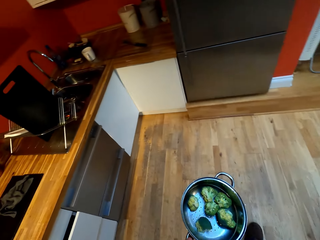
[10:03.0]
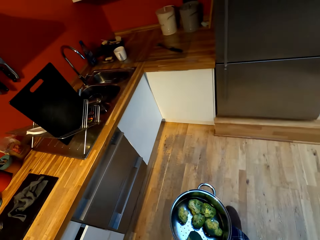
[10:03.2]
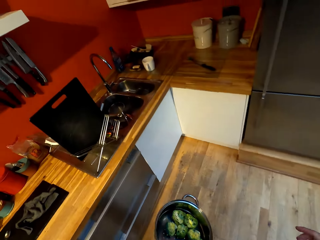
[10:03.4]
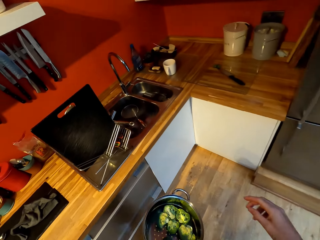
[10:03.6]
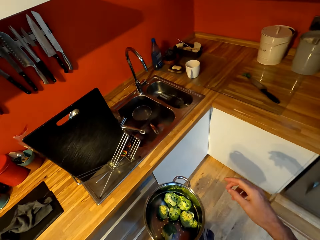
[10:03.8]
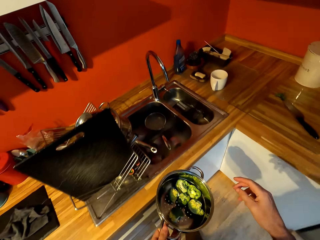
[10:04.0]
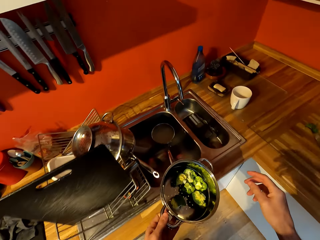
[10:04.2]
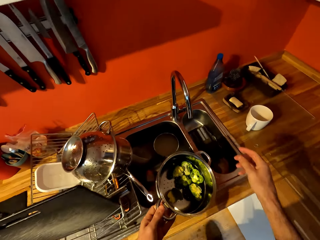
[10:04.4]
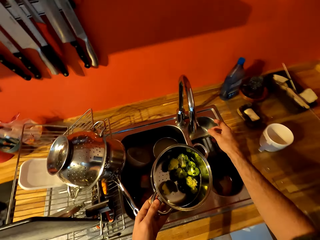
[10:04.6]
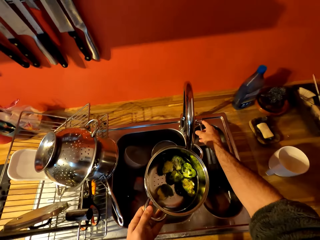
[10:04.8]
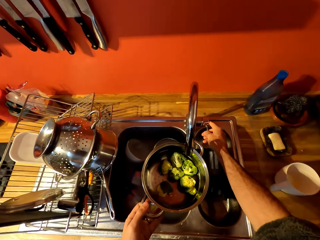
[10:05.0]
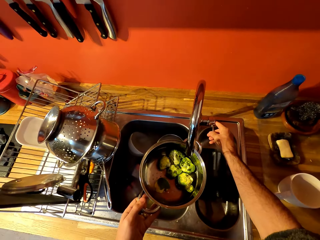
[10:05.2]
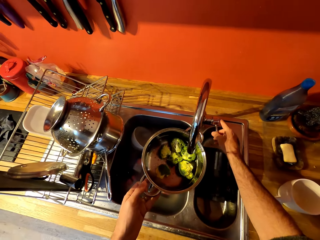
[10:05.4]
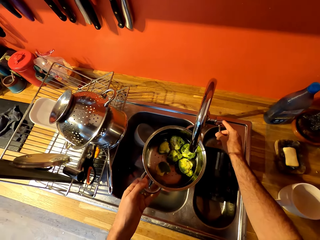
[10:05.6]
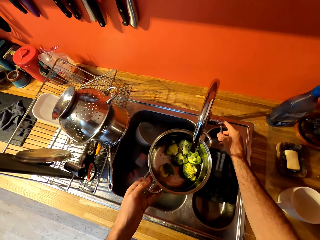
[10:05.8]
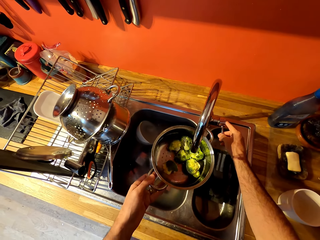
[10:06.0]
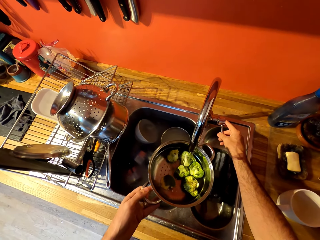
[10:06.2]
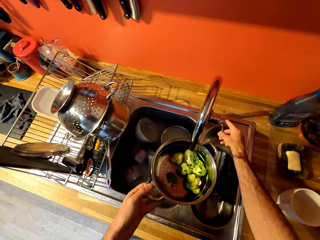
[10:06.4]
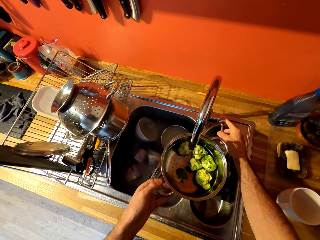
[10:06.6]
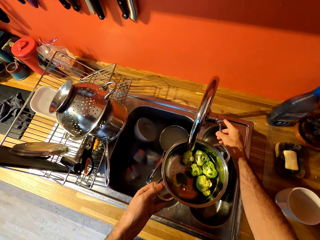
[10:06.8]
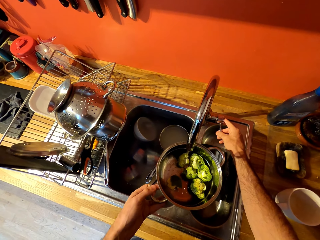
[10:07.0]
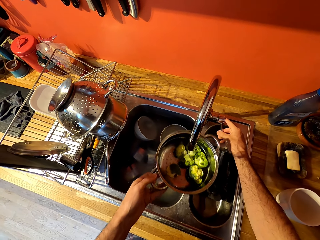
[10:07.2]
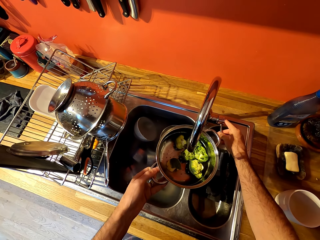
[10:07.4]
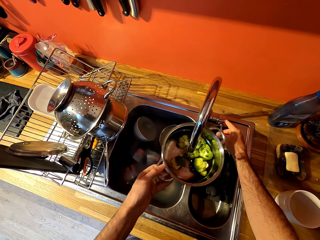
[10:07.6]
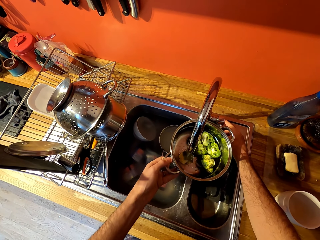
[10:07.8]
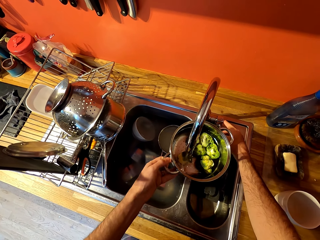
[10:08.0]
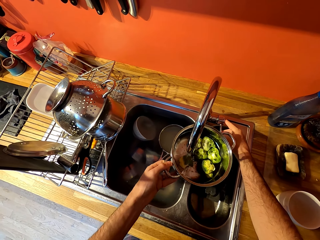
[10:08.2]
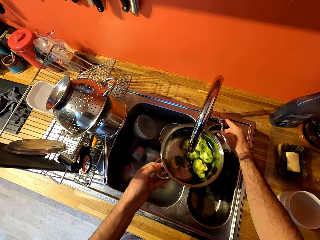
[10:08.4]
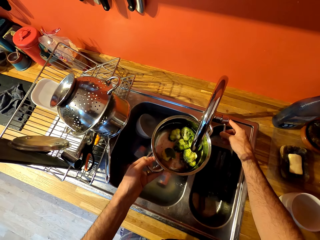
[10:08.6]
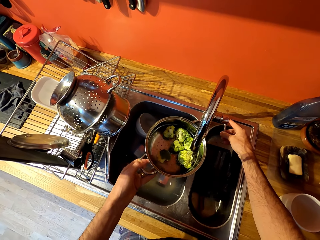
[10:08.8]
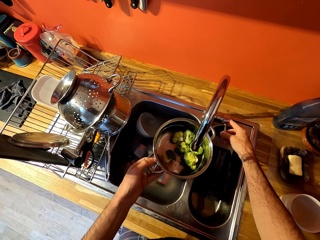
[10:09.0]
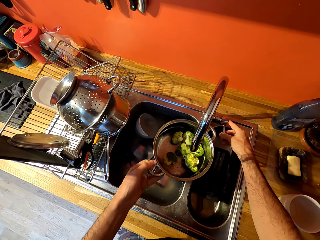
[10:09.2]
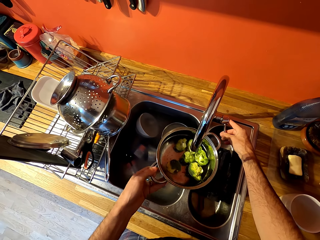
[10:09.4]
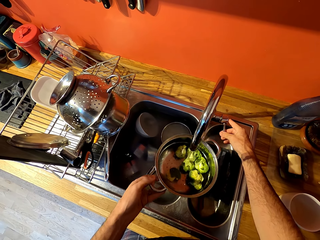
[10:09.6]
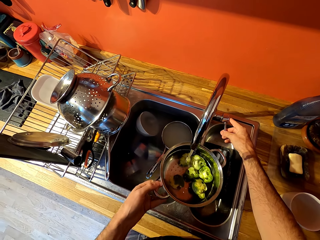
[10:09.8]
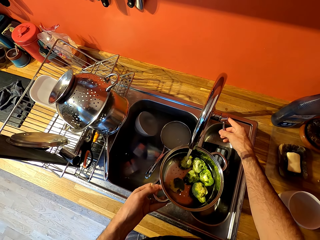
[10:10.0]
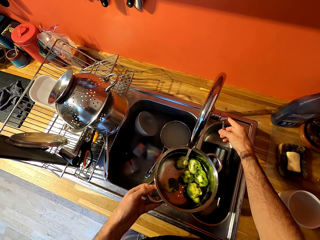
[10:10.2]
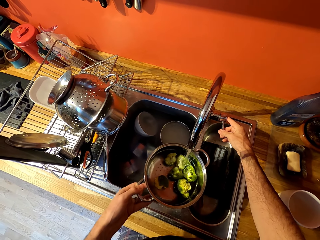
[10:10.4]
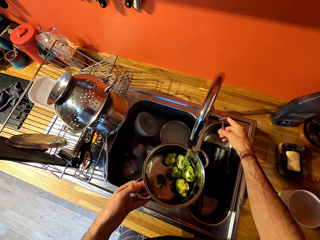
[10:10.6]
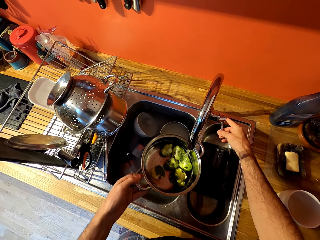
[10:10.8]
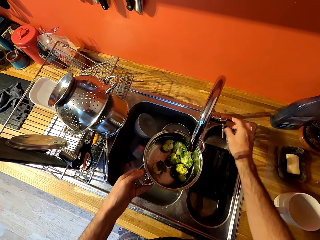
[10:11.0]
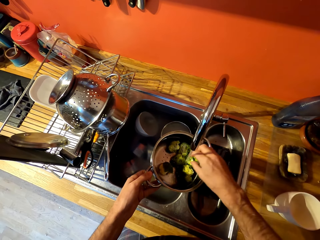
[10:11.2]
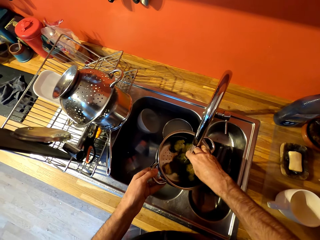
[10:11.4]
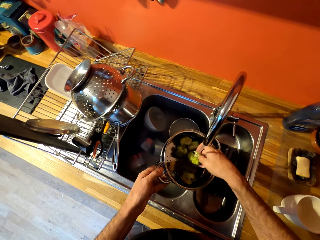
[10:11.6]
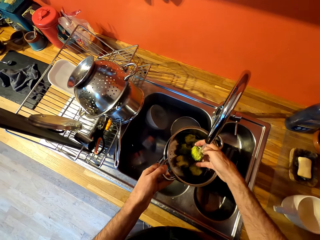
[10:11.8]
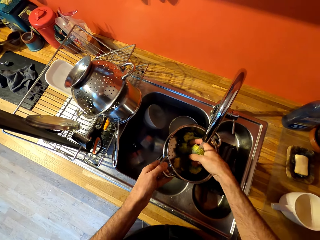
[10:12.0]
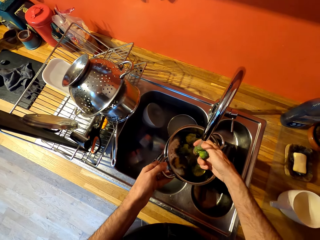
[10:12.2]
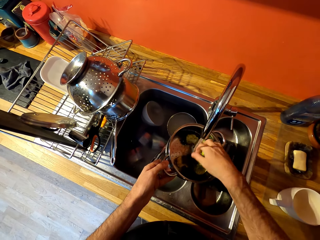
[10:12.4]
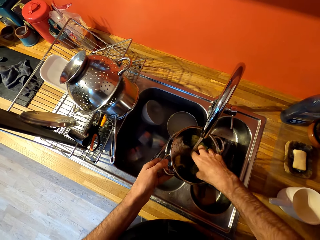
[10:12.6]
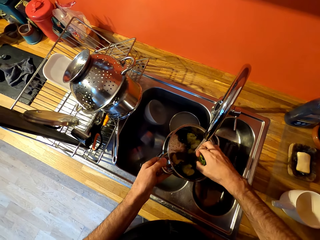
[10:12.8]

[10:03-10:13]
The camera wearer walks towards the sink. He opens a tap with his hand. He washes broccoli. He runs water through the tap. He cleans the broccoli with running water from the tap.

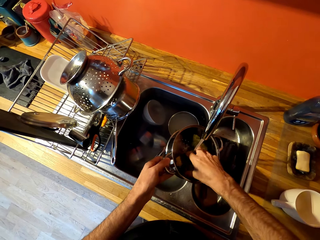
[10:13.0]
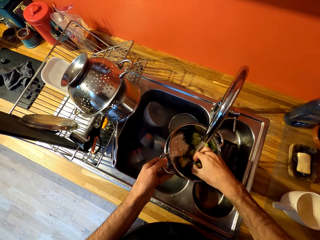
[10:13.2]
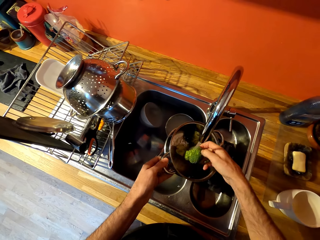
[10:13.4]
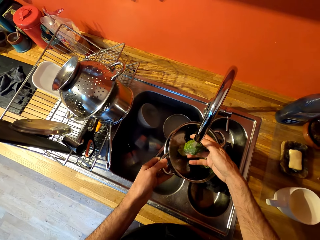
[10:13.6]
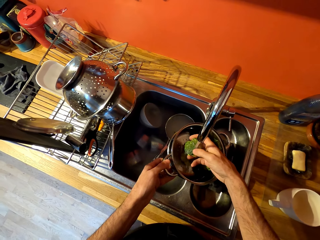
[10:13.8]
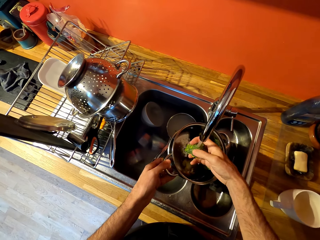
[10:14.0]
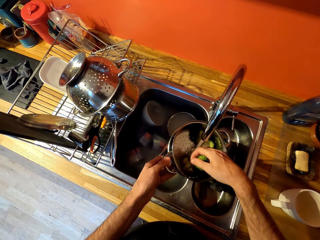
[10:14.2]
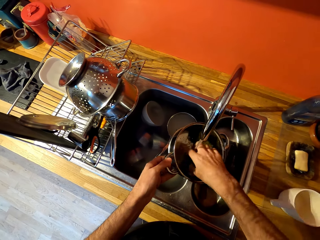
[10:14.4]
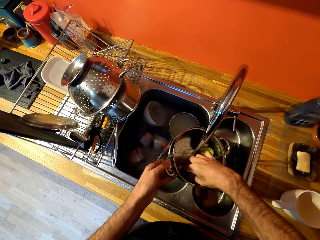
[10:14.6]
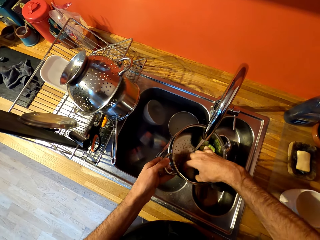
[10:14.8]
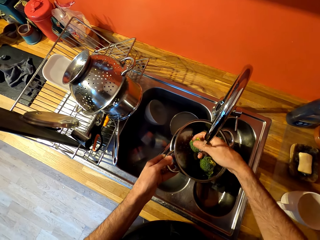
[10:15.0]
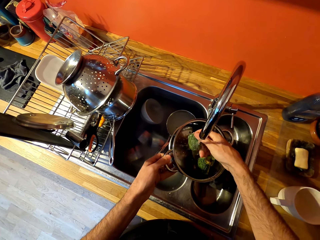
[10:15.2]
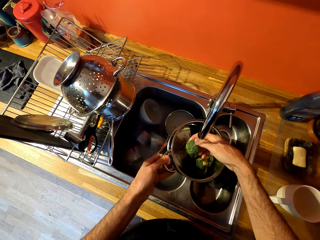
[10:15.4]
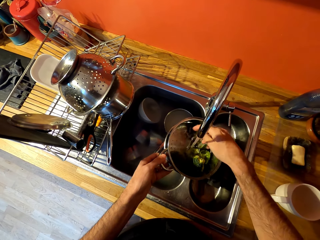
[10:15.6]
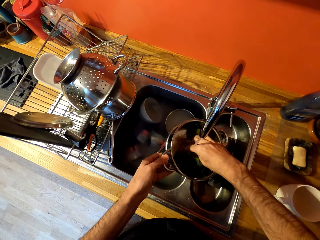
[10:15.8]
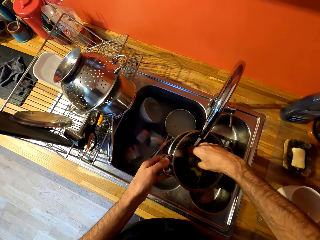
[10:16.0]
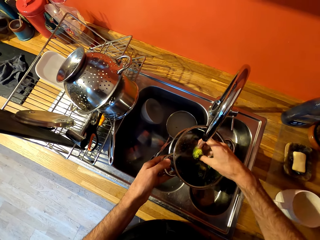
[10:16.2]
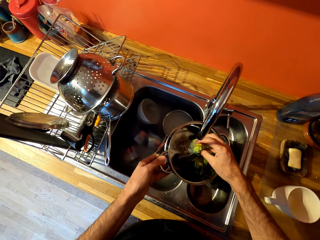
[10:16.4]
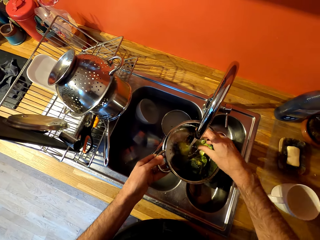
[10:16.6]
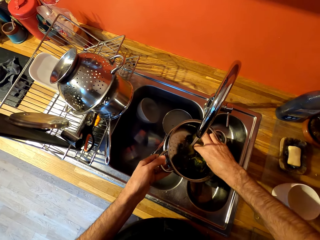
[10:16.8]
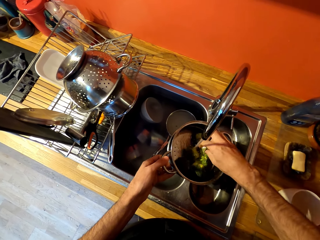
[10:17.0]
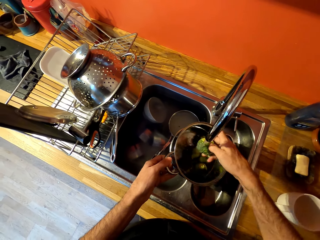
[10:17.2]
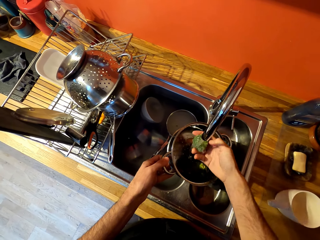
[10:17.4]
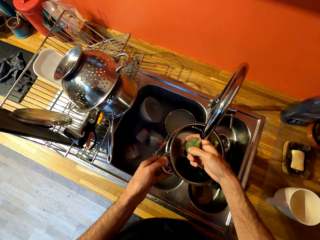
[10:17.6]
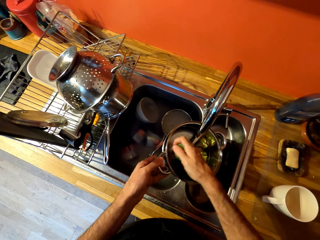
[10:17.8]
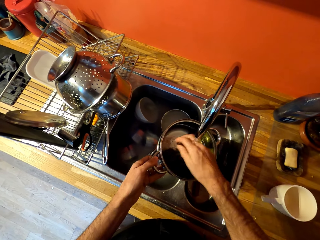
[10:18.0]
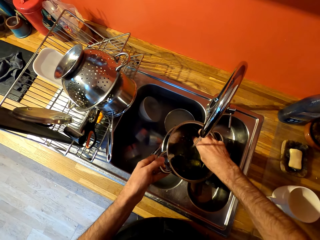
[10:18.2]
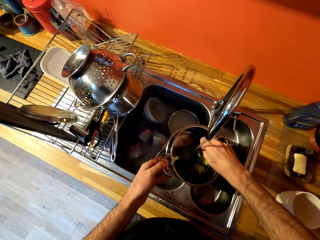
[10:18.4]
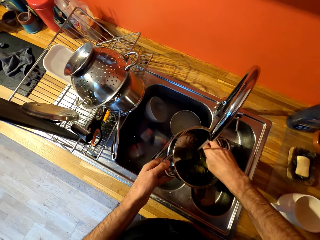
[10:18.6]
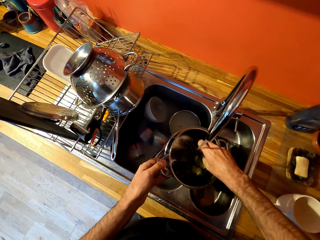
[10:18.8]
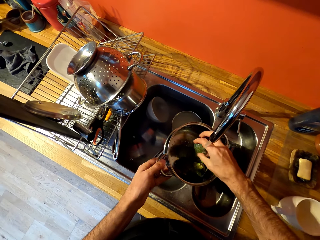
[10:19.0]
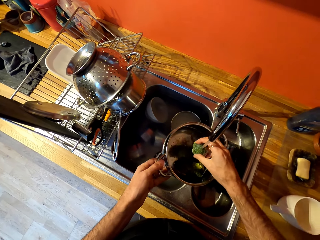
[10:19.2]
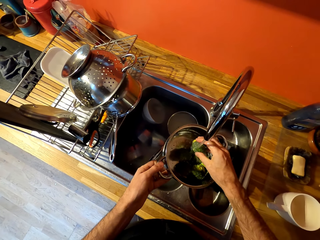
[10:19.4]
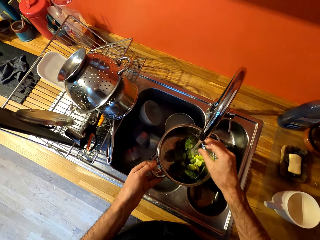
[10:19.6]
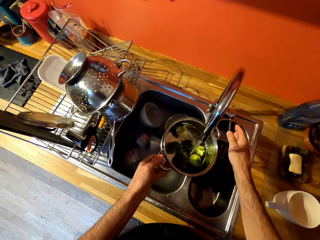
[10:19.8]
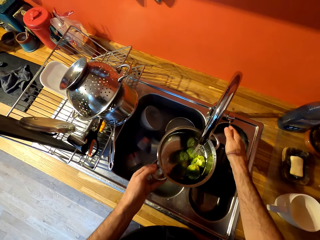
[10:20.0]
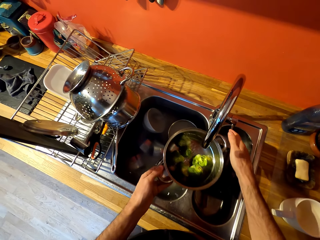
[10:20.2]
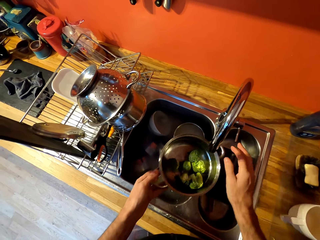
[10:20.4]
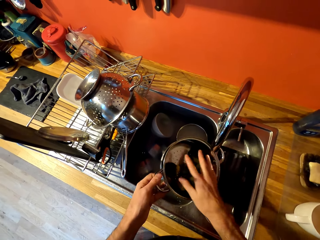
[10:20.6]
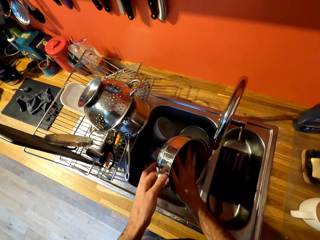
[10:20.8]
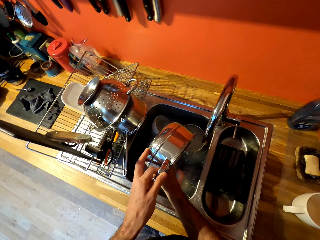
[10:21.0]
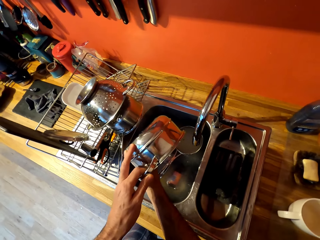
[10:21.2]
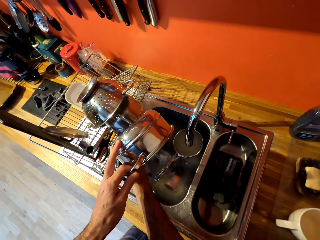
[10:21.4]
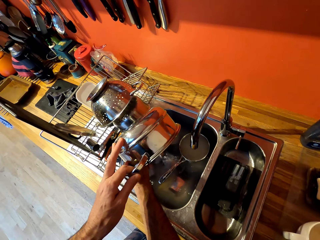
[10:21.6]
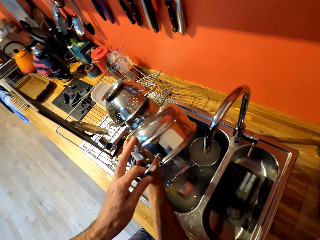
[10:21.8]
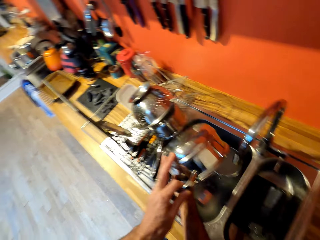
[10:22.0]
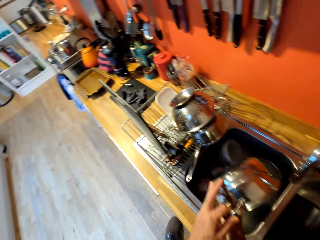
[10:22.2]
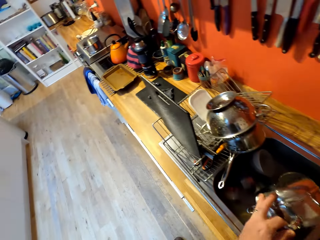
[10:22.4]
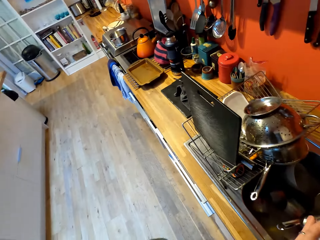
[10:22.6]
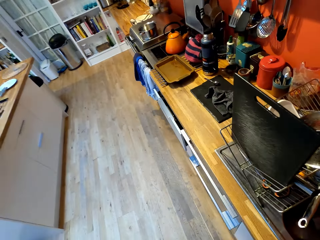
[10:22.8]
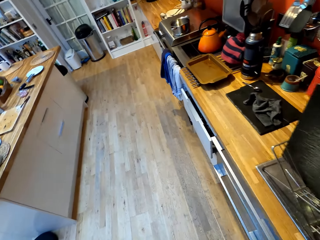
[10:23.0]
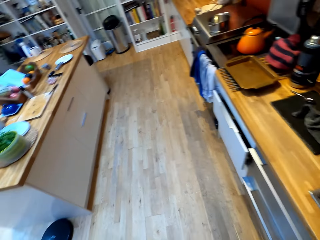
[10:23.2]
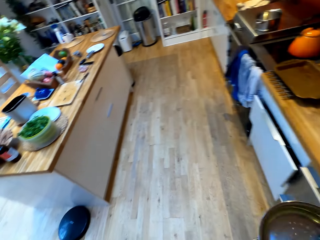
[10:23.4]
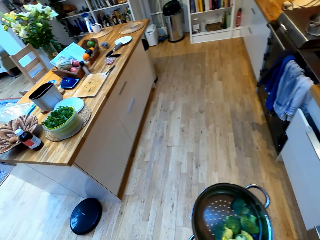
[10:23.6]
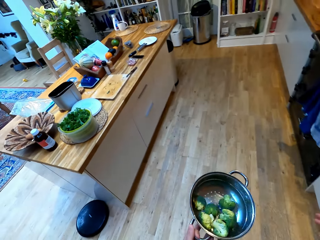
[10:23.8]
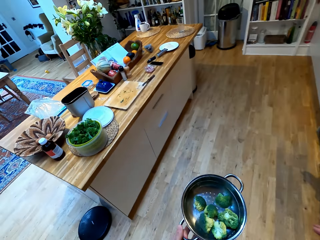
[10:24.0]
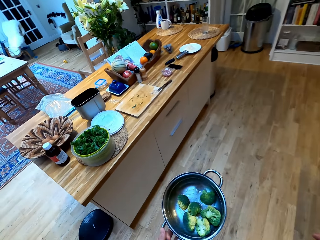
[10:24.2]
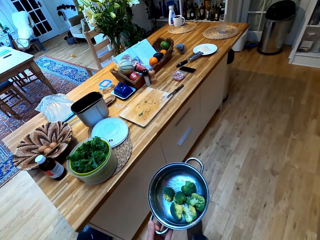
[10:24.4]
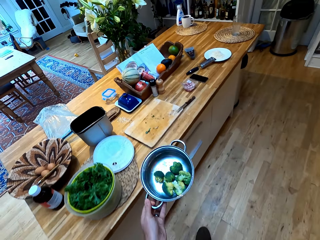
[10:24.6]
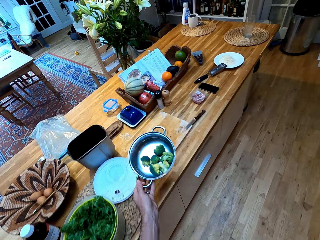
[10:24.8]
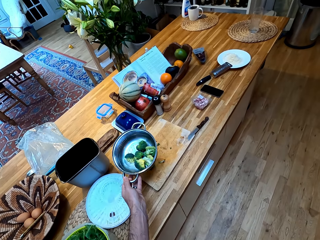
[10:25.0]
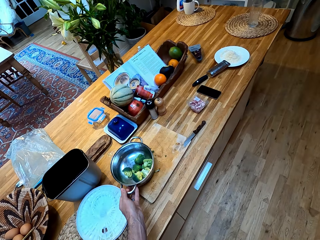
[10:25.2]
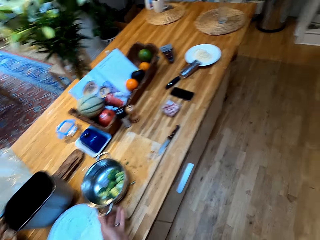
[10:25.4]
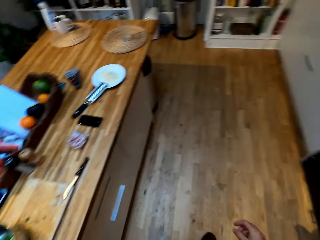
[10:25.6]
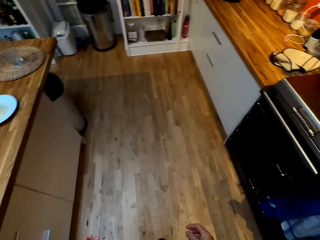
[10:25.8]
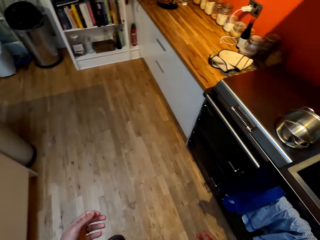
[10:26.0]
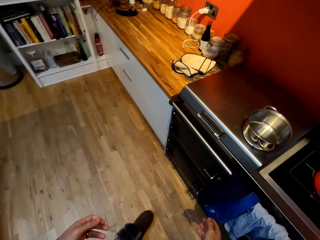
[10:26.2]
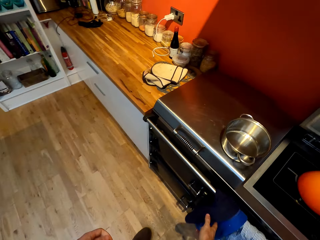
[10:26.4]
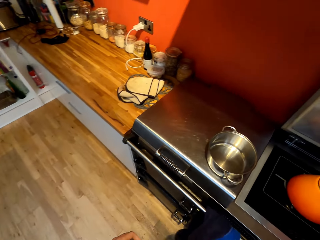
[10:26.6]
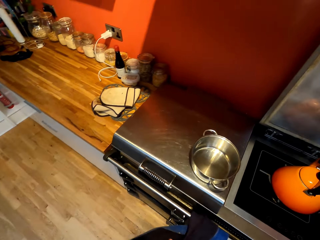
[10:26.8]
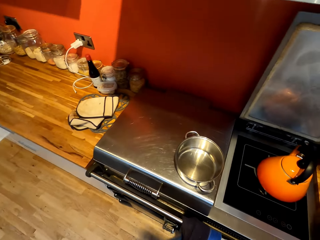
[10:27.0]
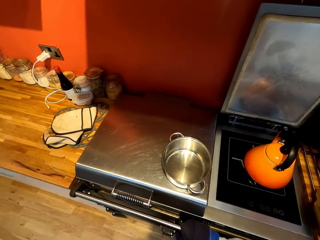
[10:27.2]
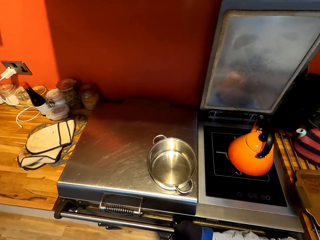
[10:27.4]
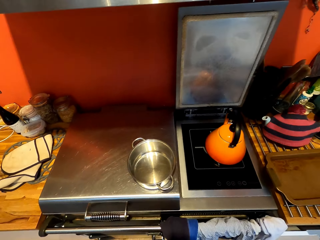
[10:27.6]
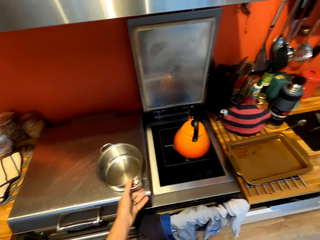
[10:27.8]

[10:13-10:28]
The camera wearer picks up broccoli from a bowl server. He cleans the broccoli with running water from a tap. He puts down the broccoli in the bowl server. He picks up broccoli from the bowl server. He cleans the broccoli with running water from the tap. He puts down the broccoli in the bowl server. He picks up broccoli from the bowl server. He cleans the broccoli with running water from the tap. He picks up broccoli from the bowl server. He cleans the broccoli with running water from the tap. He puts down the broccoli in the bowl server. He picks up broccoli from the bowl server. He cleans the broccoli with running water from the tap. He closes the tap with his hand. He pours water in a sink. He walks towards the sink. He puts down the bowl server on a chopping board. He walks around a kitchen. He wipes his hands with a kitchen towel.
